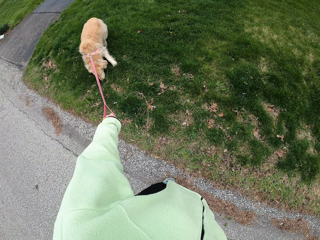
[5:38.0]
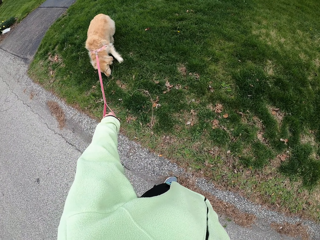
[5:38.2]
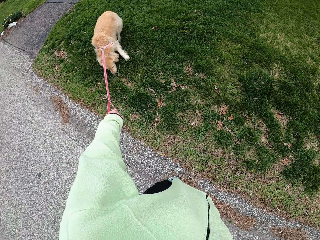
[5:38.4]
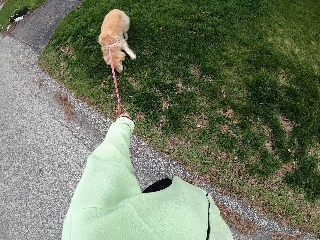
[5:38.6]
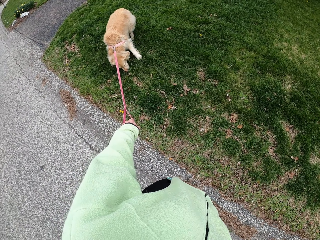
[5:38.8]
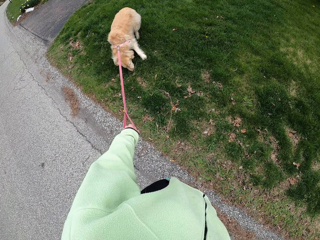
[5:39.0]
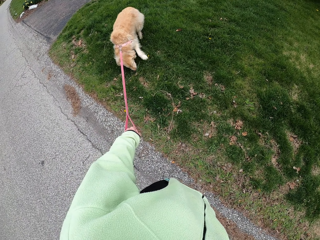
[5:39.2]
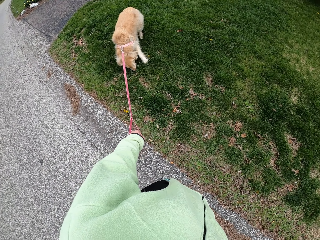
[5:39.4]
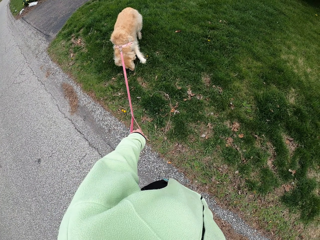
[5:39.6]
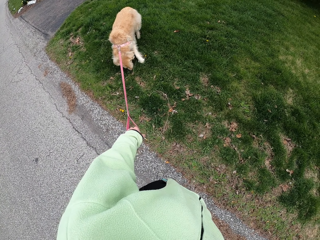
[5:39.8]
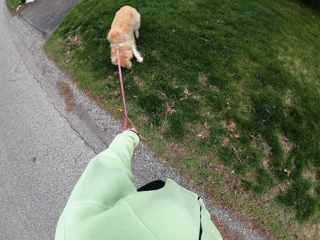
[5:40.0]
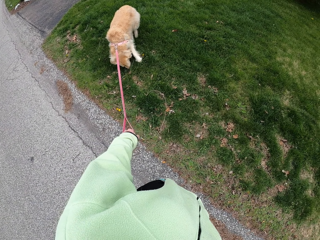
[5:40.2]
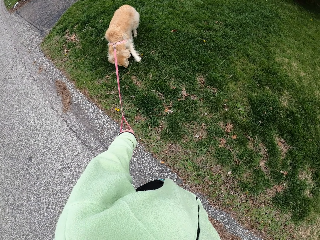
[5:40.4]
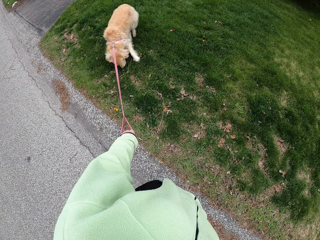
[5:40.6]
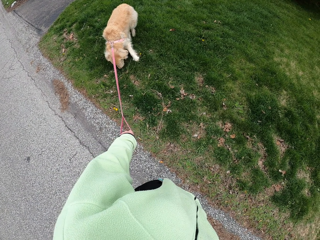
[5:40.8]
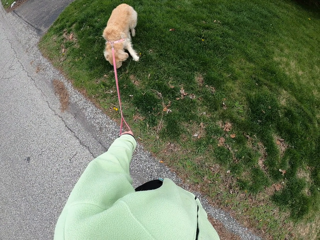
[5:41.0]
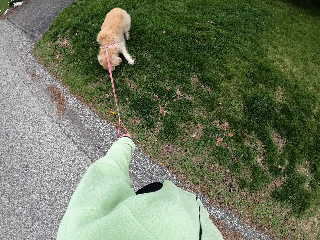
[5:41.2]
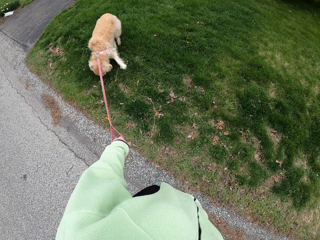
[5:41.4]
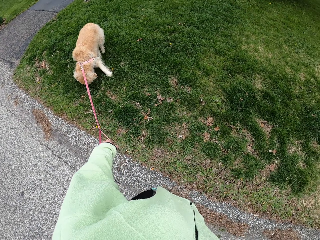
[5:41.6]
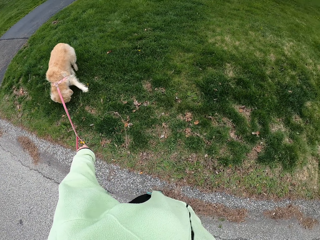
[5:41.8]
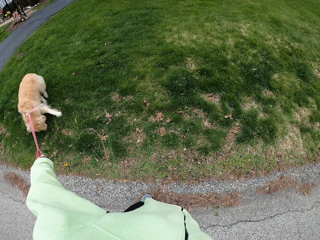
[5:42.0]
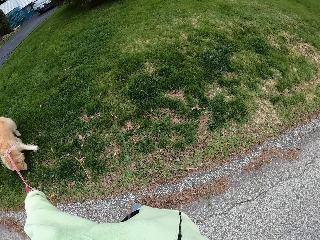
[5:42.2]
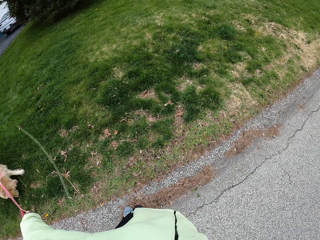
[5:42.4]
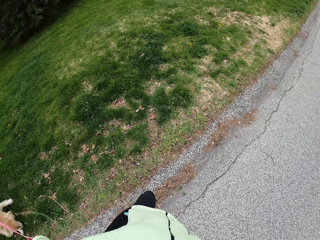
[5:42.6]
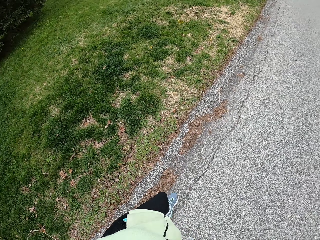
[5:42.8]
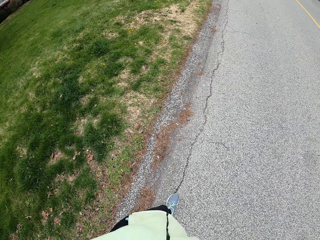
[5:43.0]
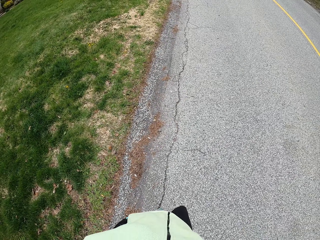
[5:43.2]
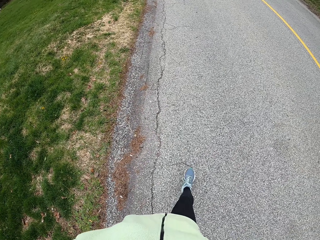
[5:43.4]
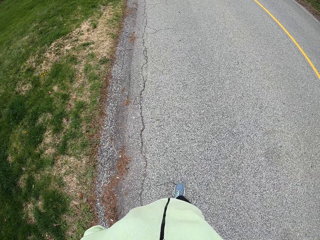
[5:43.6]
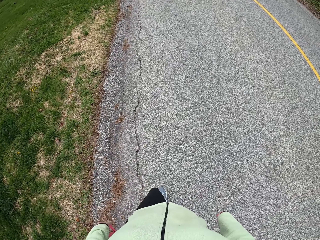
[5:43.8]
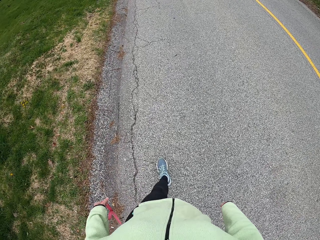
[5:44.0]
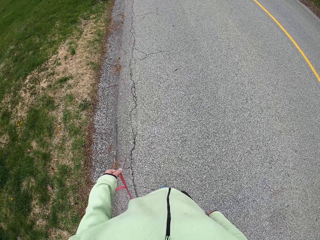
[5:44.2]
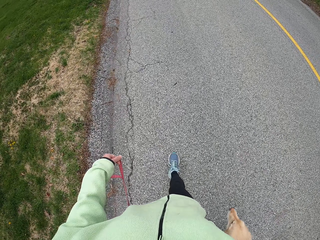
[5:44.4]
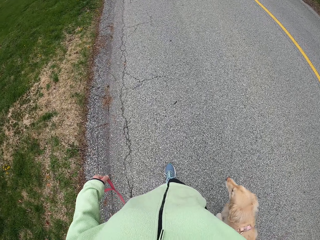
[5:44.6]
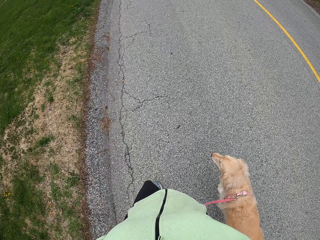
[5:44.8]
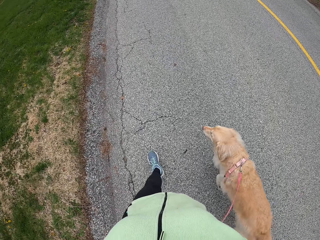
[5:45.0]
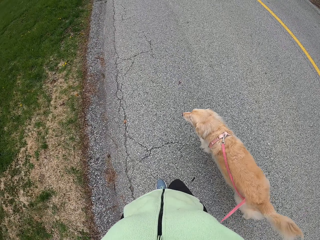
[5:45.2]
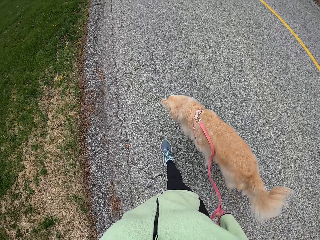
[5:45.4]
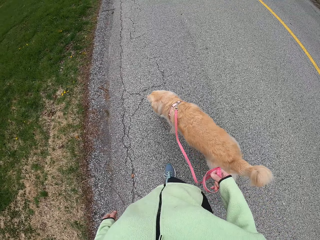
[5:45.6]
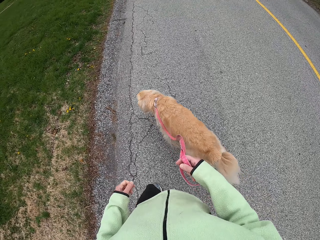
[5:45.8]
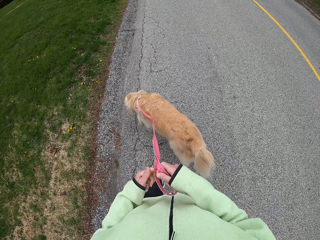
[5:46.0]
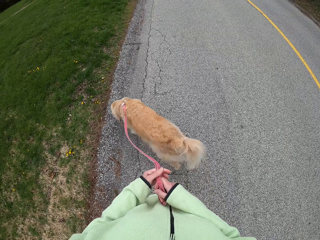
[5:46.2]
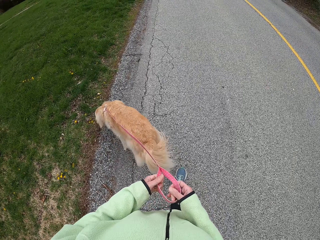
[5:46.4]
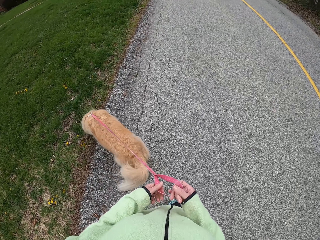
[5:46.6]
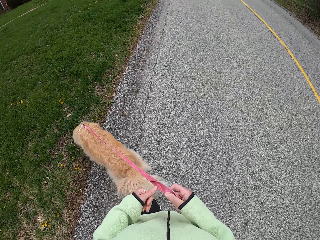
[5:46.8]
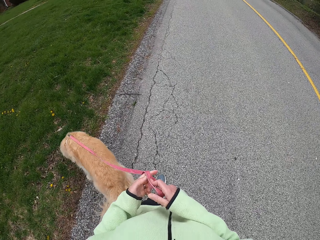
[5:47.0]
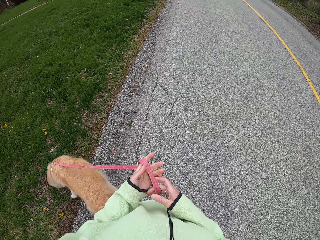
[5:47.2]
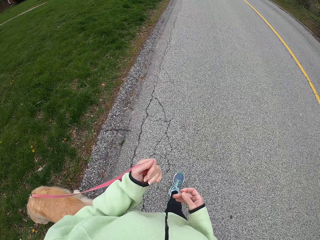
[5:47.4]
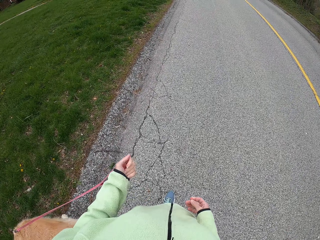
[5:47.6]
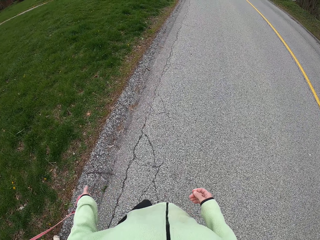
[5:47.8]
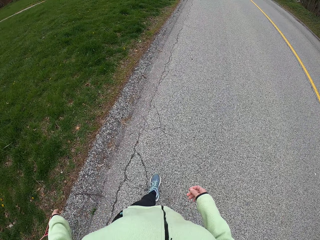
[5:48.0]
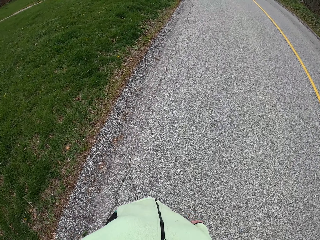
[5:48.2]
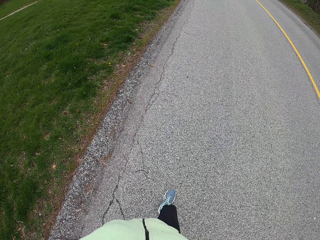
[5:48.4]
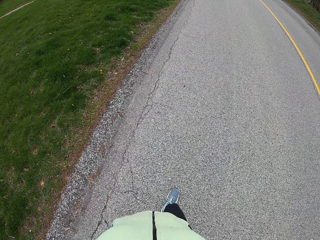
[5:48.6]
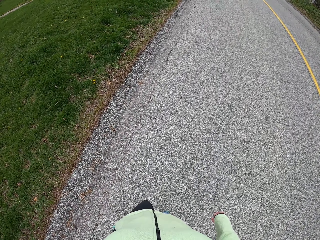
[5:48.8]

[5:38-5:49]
The camera wearer walks on the road with a puppy.

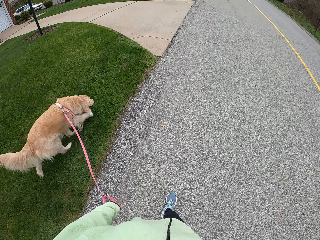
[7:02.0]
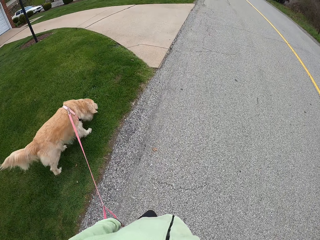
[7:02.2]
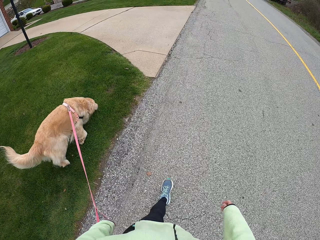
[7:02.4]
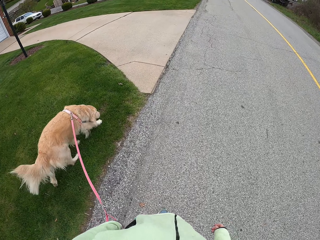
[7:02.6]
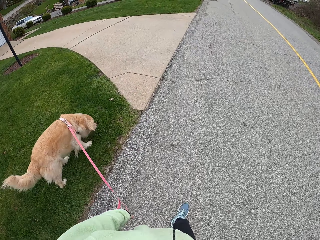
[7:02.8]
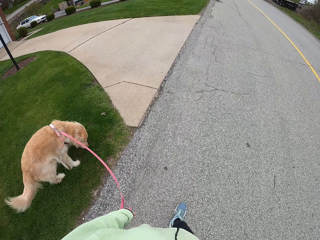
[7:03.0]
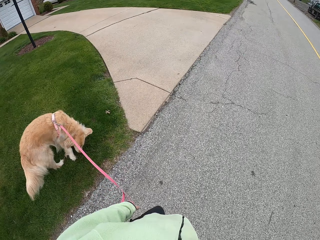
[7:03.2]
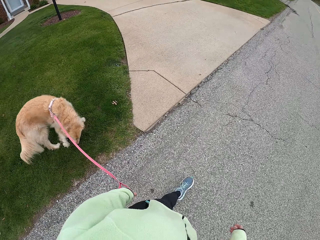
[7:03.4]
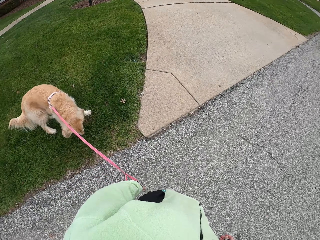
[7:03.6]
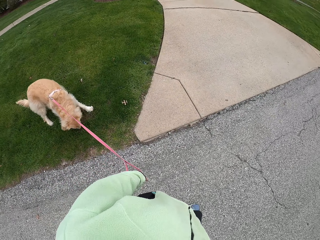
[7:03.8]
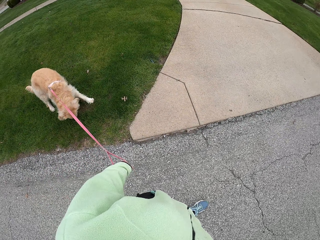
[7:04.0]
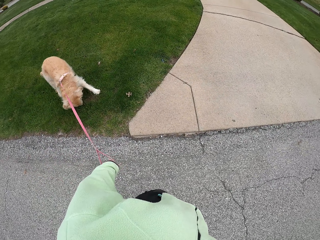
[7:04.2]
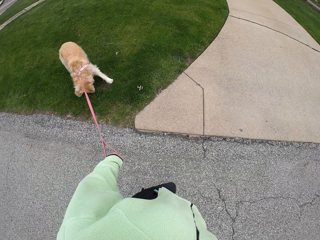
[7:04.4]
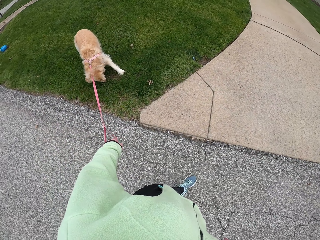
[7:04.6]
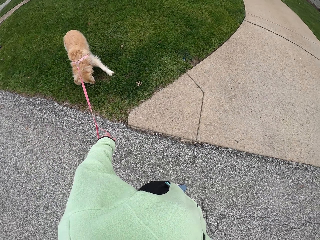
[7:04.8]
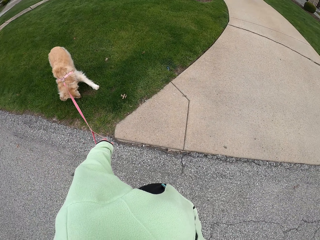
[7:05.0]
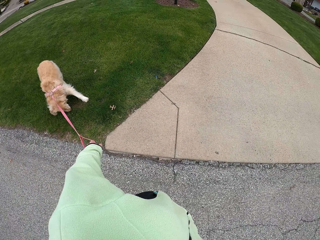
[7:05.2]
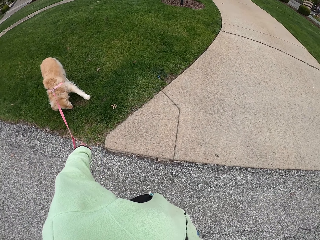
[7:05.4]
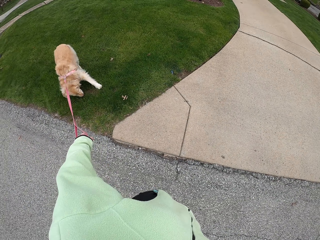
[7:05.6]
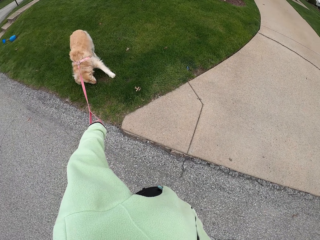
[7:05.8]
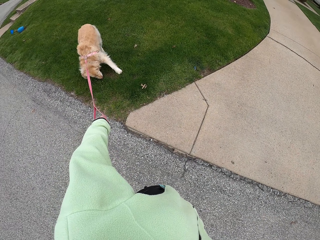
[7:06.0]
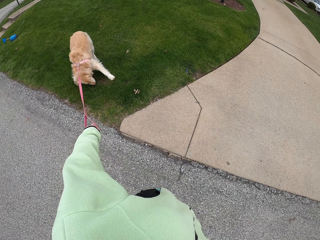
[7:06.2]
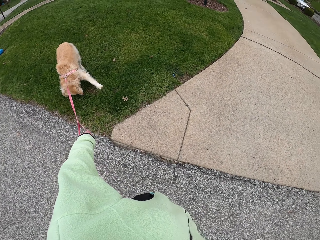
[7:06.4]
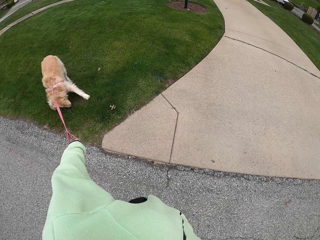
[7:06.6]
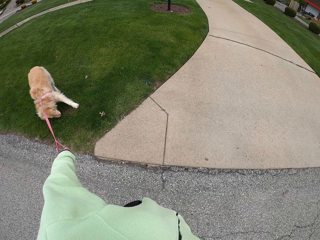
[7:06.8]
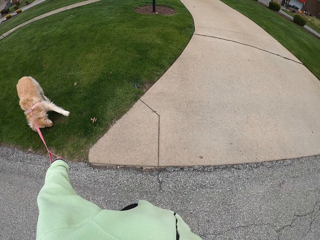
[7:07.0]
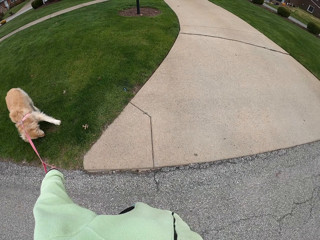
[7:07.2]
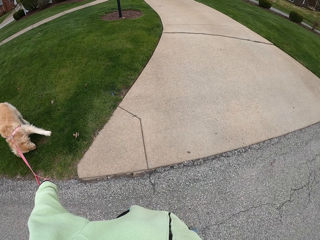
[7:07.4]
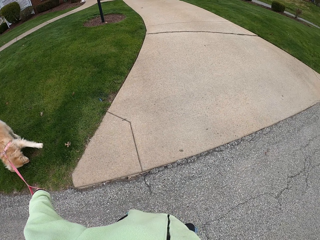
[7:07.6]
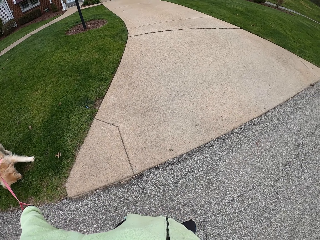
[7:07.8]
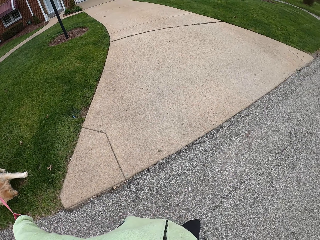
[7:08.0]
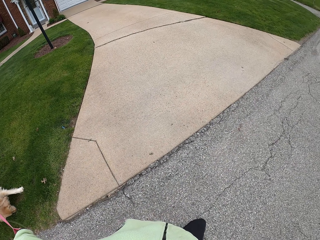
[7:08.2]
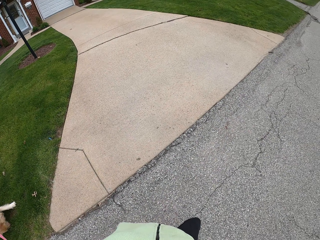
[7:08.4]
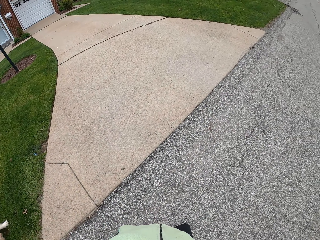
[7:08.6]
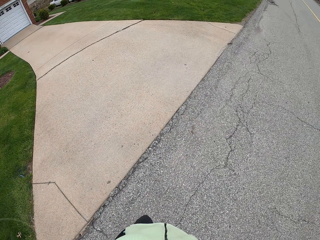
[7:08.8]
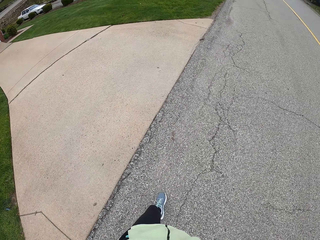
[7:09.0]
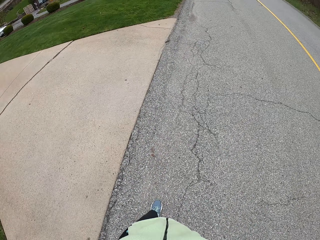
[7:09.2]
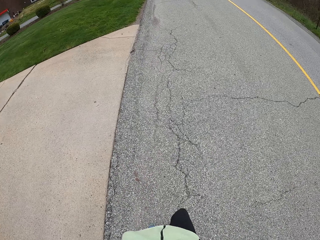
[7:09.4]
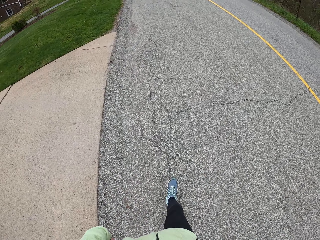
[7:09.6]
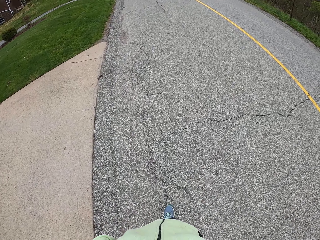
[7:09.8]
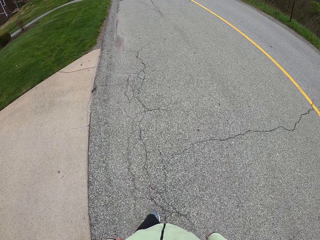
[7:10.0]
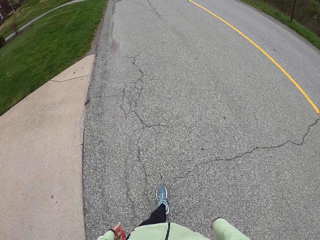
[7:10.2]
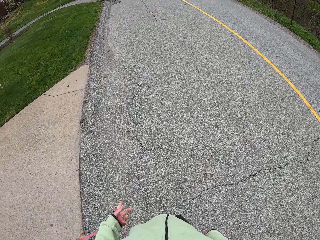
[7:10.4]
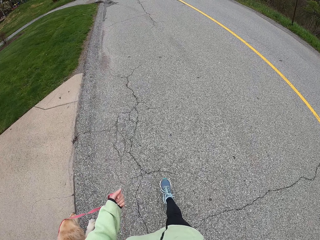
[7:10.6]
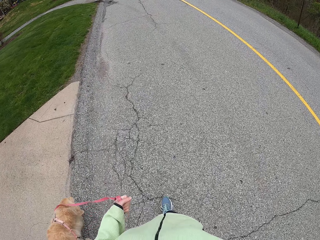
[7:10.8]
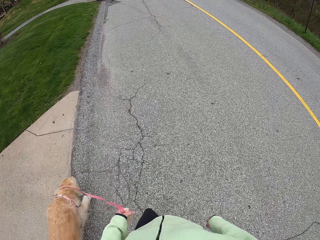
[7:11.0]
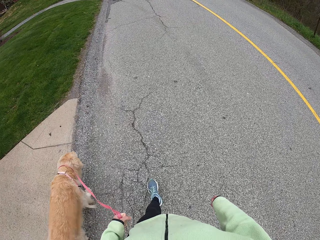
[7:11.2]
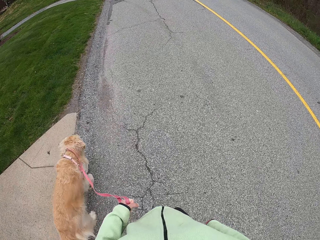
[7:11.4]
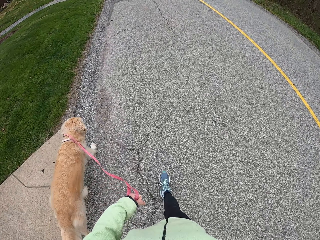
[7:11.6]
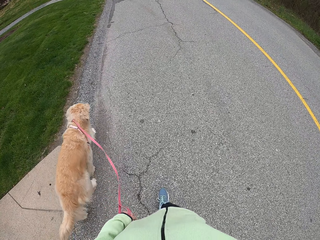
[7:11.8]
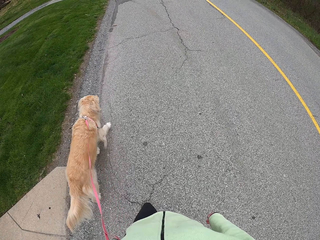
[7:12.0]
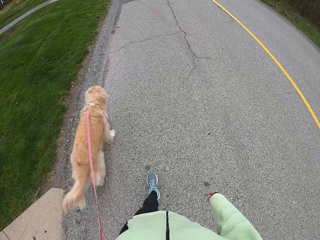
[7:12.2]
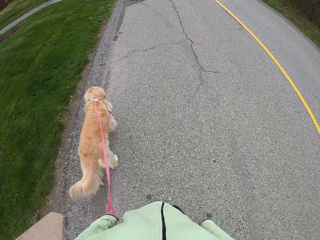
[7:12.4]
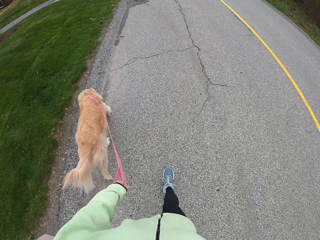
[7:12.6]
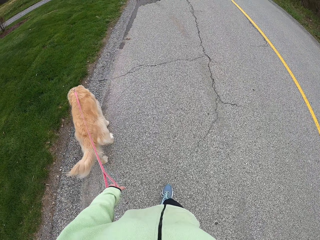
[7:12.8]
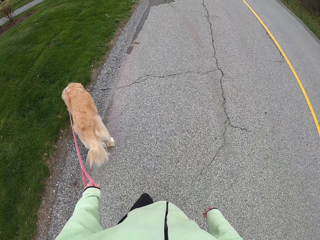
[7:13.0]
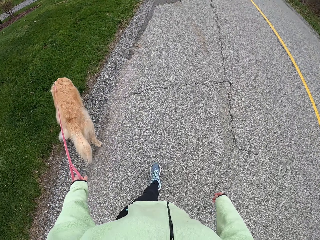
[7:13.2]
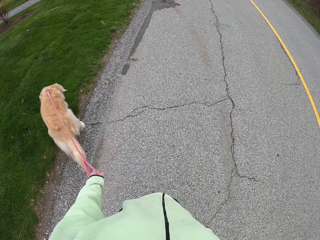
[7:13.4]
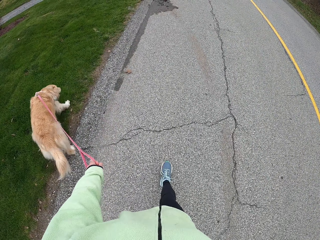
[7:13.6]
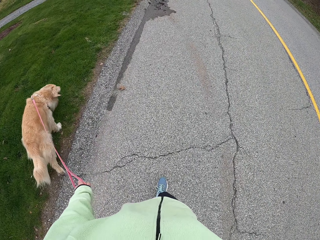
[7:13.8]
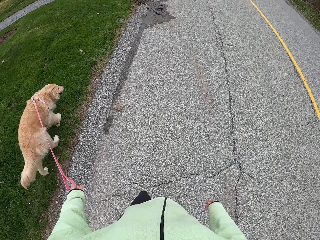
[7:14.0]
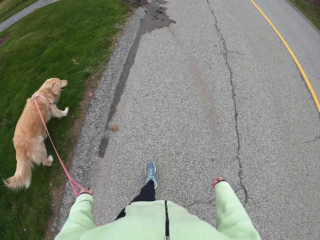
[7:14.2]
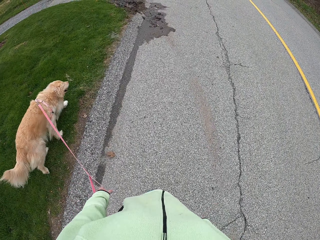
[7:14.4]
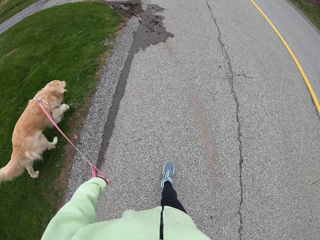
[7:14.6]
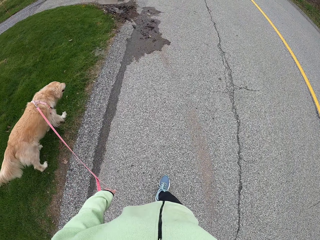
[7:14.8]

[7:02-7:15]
The camera wearer stops. They walk with a dog.
